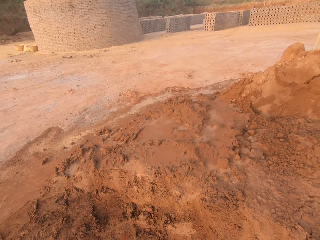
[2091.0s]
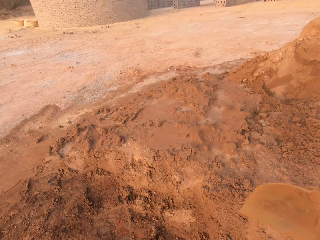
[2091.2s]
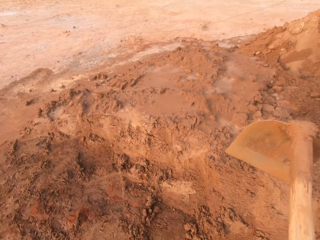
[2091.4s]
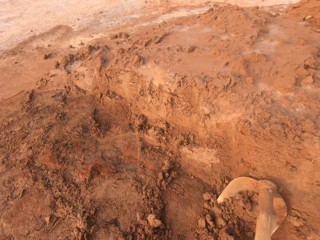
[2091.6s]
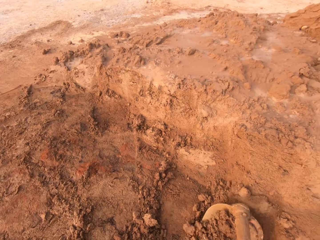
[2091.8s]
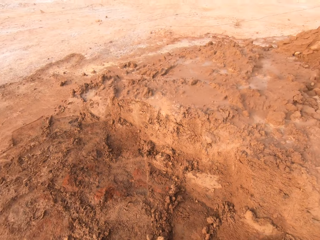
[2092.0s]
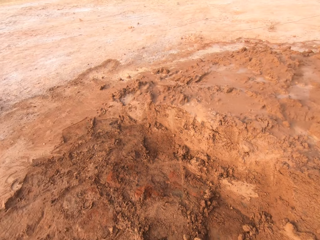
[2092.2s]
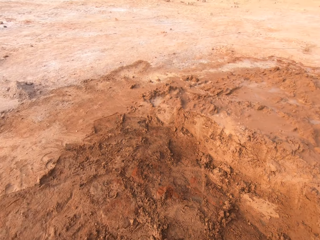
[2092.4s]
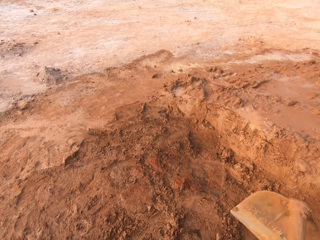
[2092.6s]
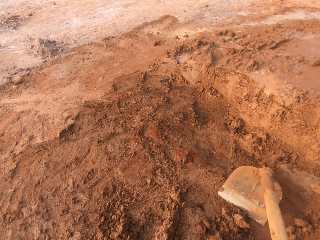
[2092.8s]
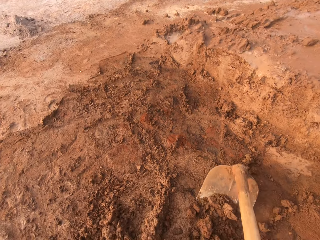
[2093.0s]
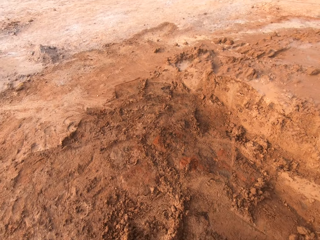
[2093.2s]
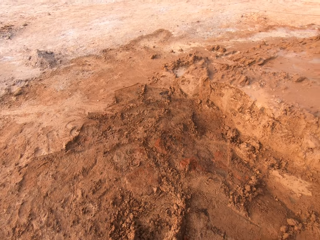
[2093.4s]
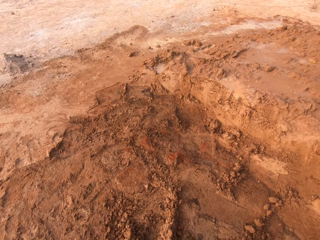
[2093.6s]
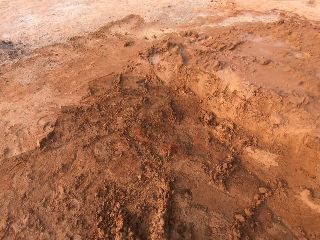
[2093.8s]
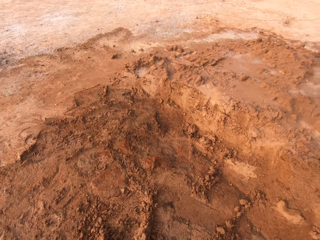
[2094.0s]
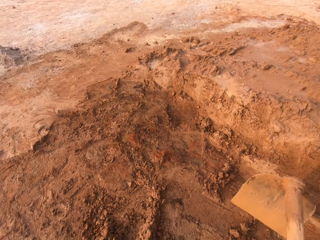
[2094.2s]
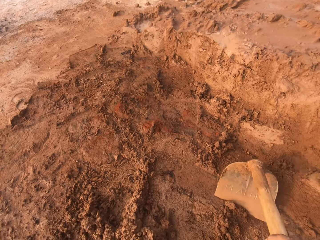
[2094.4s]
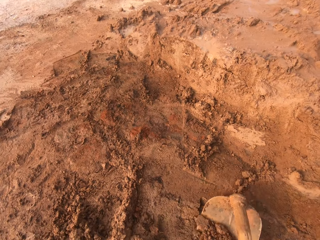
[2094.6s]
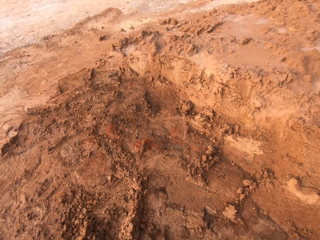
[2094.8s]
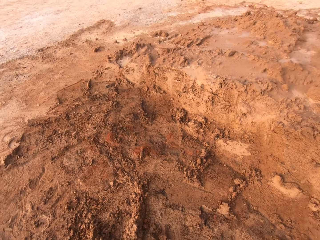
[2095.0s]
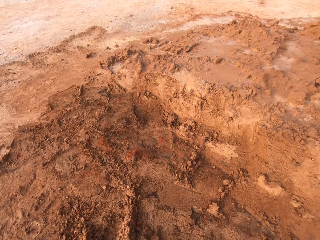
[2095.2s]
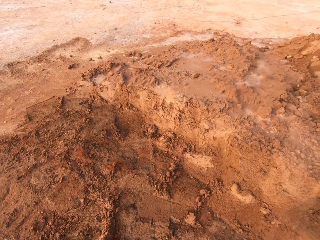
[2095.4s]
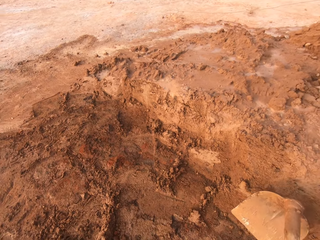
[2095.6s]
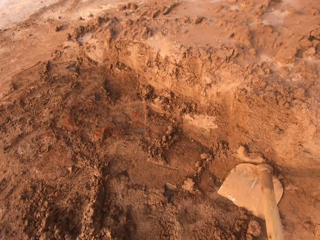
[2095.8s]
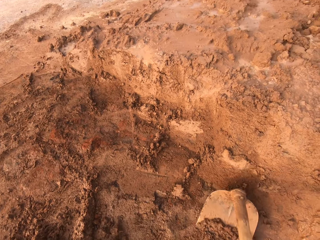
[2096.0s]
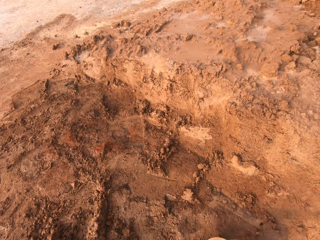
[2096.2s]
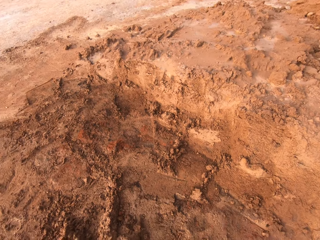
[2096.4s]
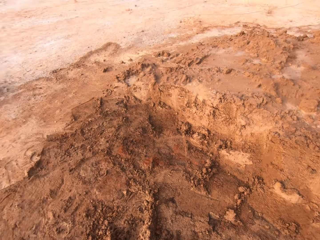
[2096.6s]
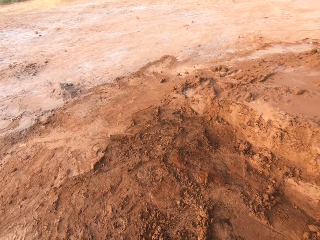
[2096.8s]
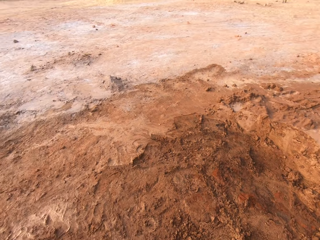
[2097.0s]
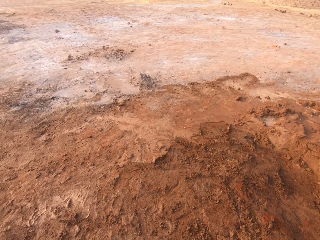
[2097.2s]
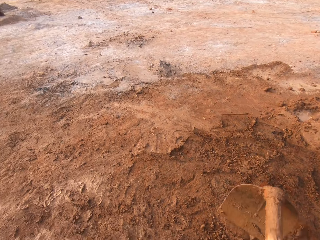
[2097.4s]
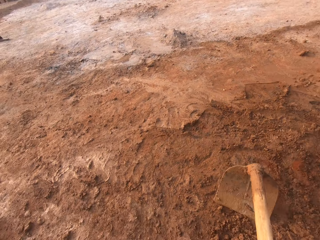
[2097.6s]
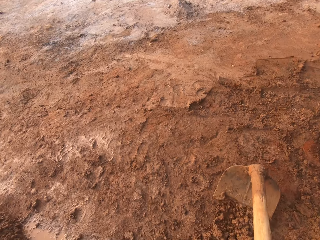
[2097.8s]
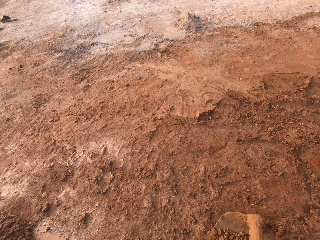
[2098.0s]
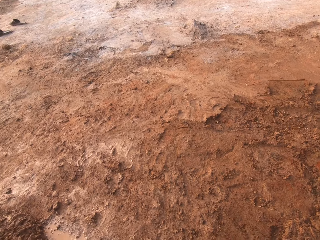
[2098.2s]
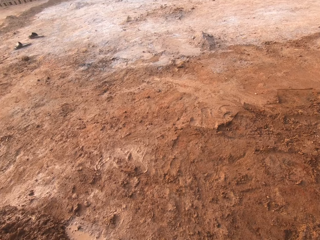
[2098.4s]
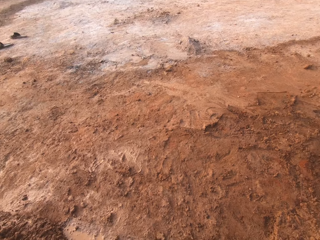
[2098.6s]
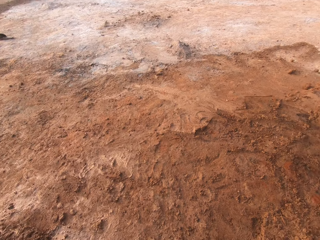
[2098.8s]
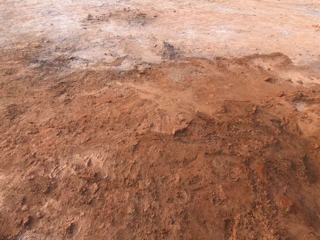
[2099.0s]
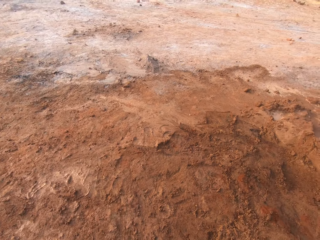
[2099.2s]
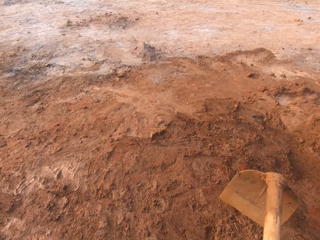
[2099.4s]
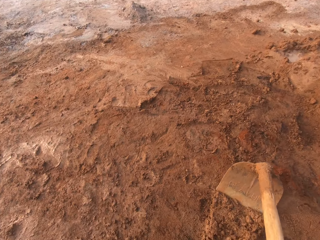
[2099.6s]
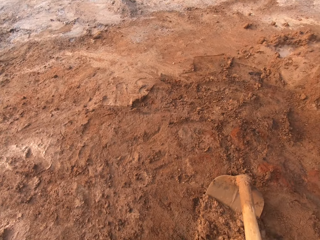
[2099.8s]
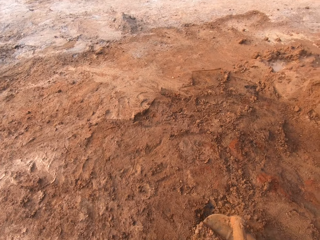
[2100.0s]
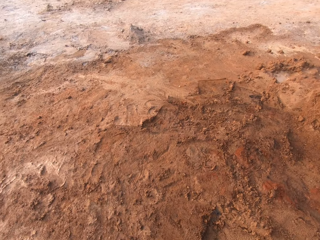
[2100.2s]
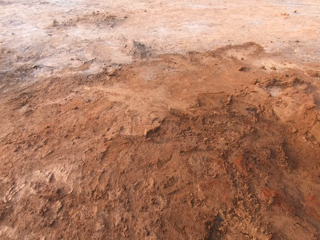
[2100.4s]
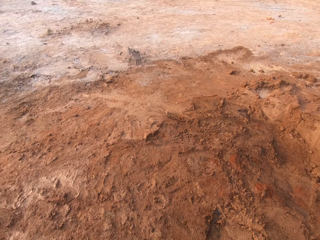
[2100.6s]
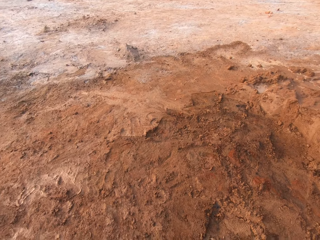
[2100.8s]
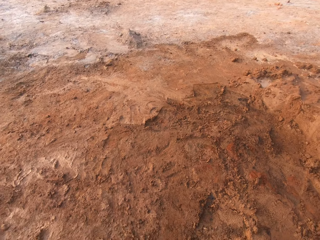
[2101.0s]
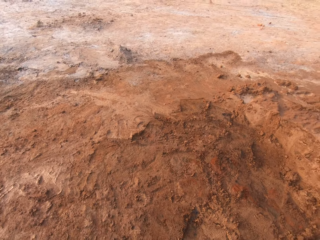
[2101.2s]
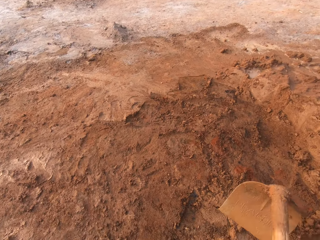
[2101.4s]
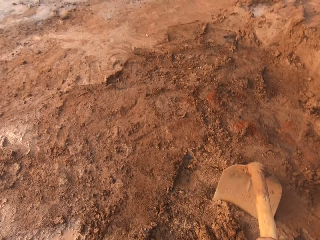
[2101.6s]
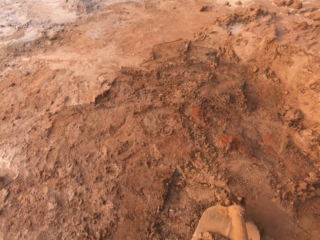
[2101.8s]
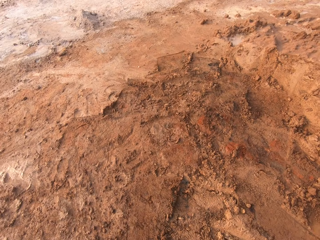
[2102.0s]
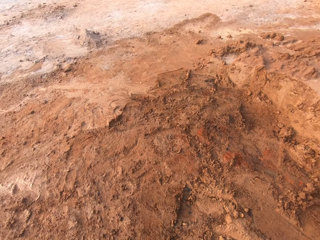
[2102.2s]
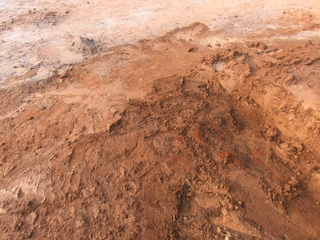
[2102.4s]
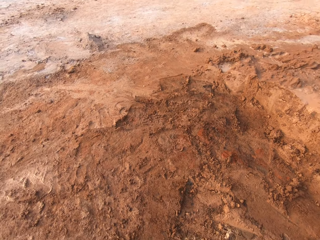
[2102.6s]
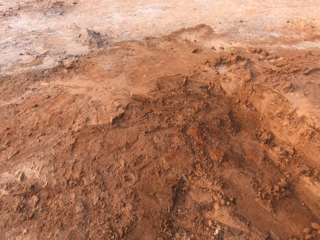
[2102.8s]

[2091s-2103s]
The camera wearer digs soil on the ground.

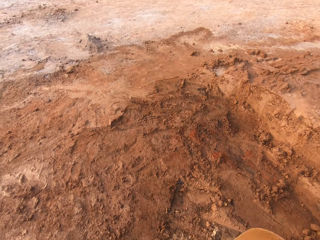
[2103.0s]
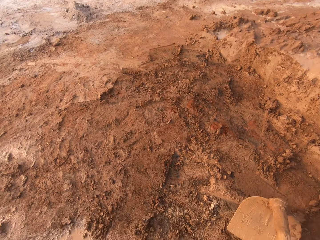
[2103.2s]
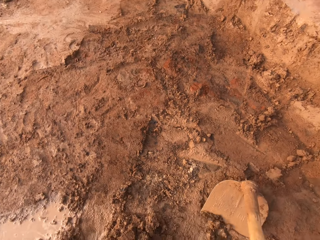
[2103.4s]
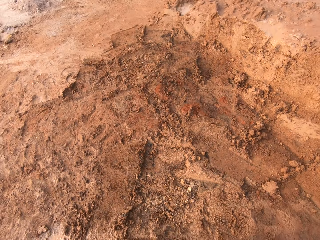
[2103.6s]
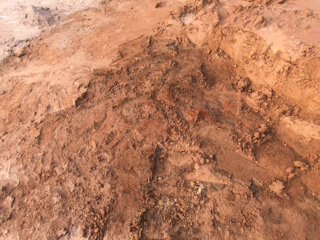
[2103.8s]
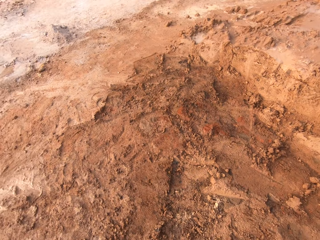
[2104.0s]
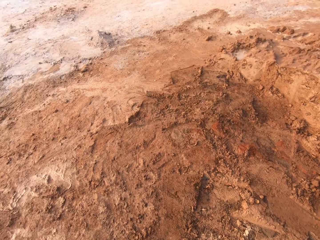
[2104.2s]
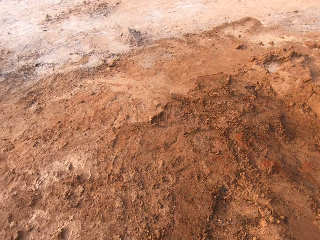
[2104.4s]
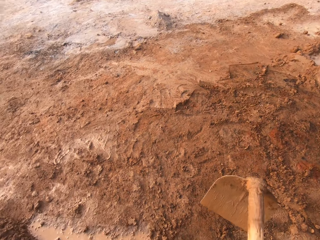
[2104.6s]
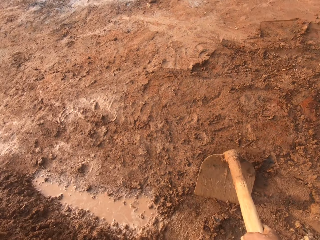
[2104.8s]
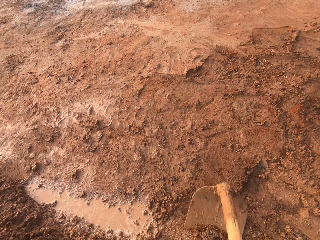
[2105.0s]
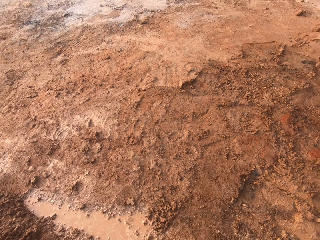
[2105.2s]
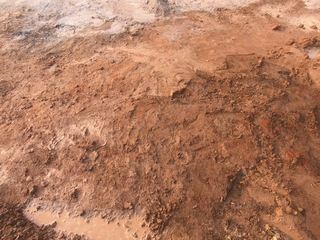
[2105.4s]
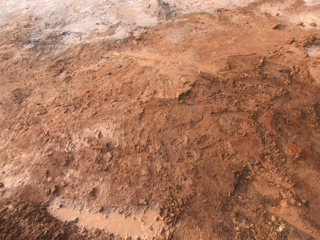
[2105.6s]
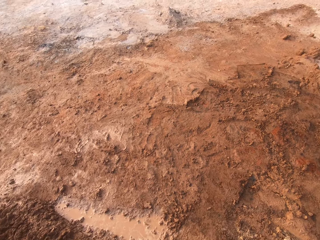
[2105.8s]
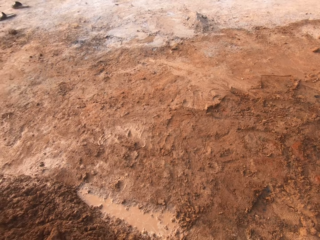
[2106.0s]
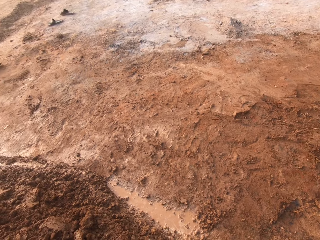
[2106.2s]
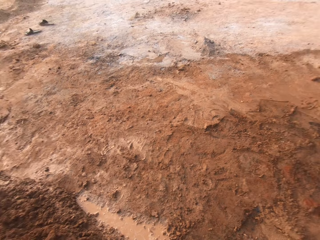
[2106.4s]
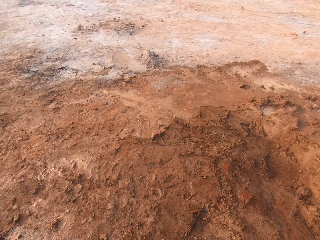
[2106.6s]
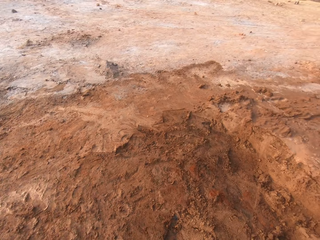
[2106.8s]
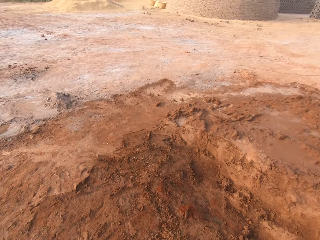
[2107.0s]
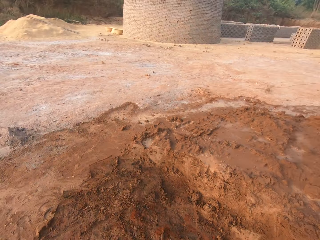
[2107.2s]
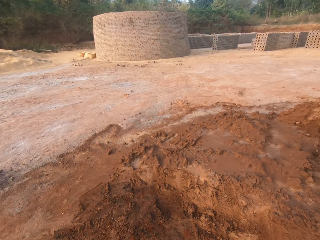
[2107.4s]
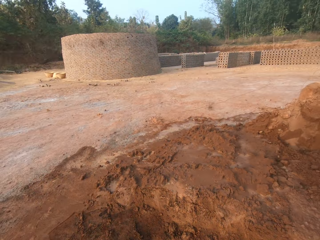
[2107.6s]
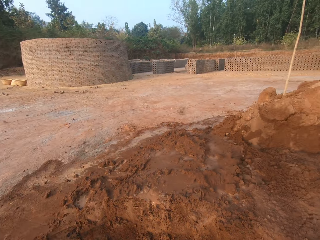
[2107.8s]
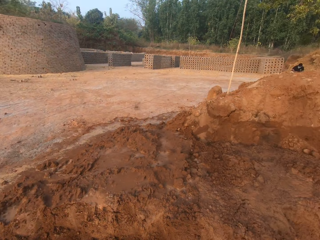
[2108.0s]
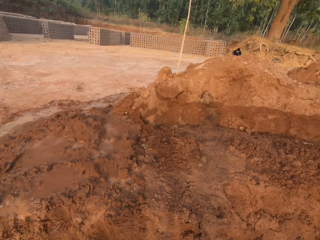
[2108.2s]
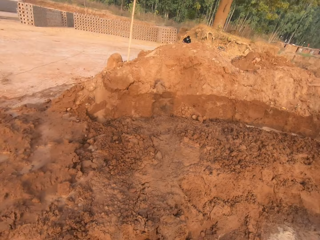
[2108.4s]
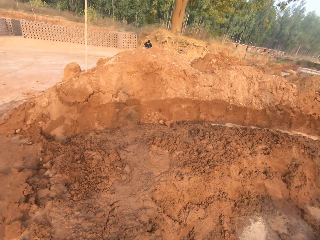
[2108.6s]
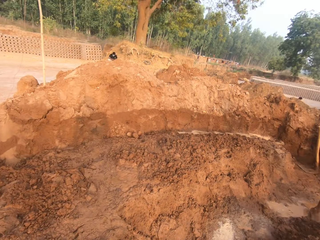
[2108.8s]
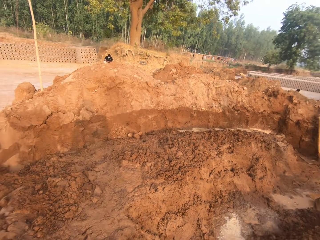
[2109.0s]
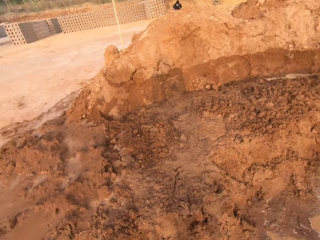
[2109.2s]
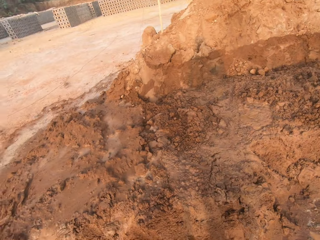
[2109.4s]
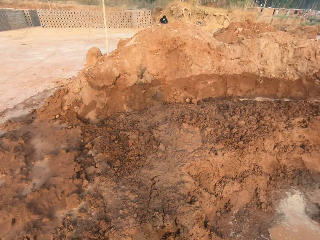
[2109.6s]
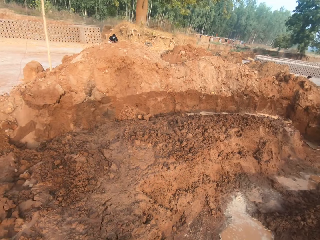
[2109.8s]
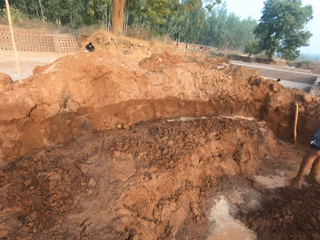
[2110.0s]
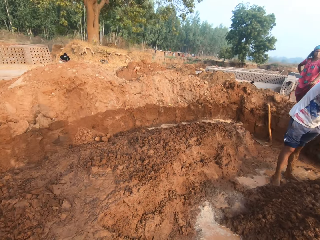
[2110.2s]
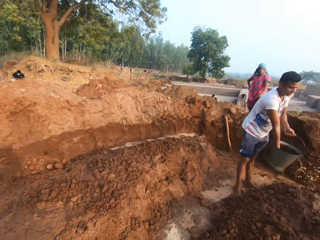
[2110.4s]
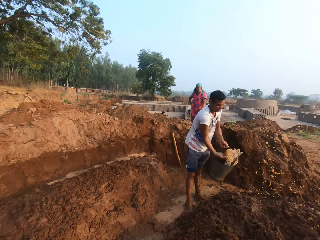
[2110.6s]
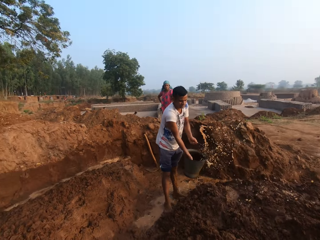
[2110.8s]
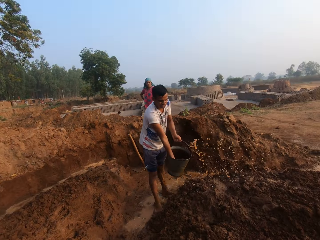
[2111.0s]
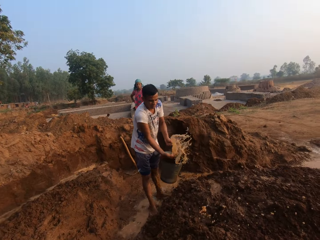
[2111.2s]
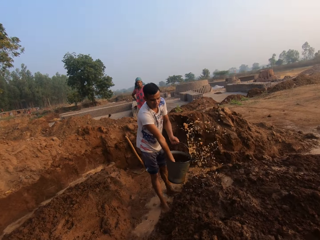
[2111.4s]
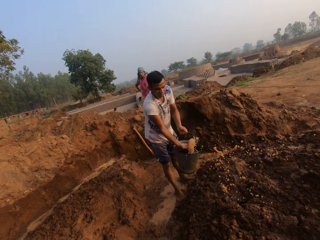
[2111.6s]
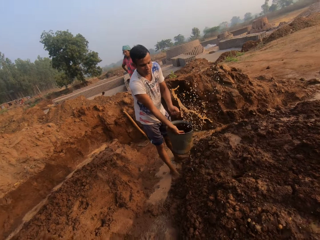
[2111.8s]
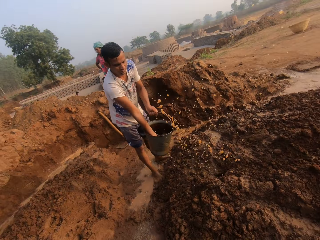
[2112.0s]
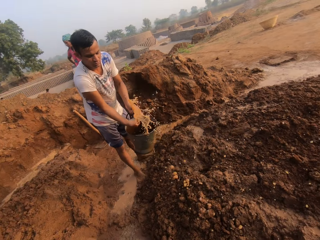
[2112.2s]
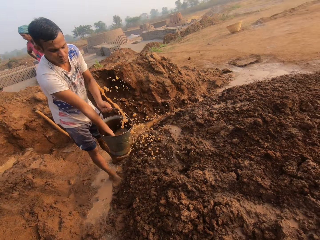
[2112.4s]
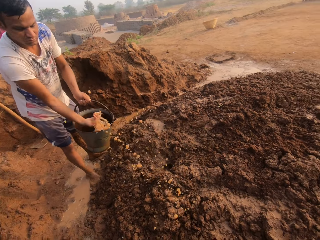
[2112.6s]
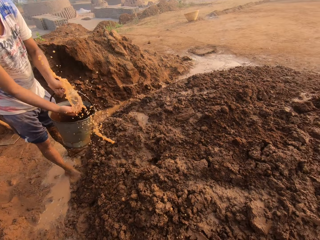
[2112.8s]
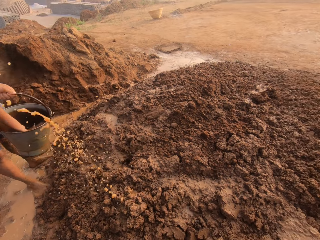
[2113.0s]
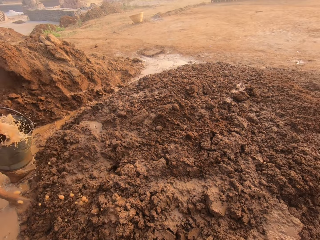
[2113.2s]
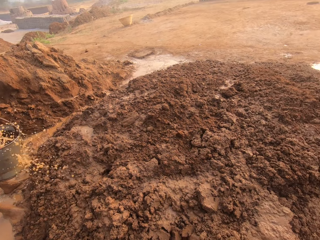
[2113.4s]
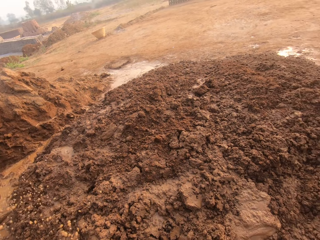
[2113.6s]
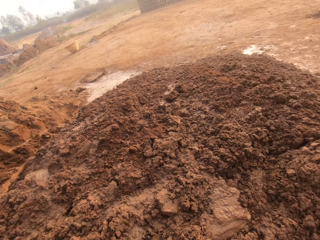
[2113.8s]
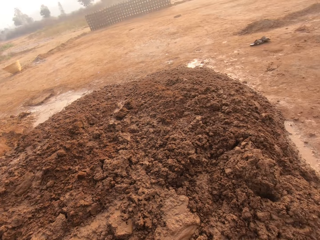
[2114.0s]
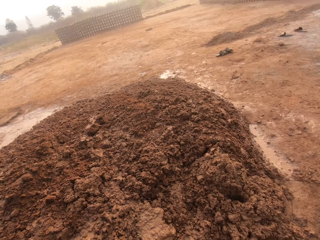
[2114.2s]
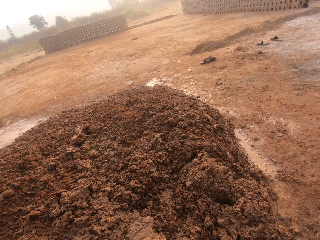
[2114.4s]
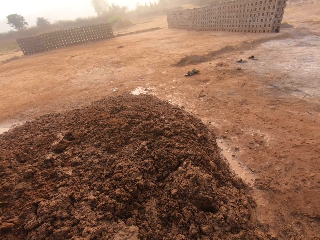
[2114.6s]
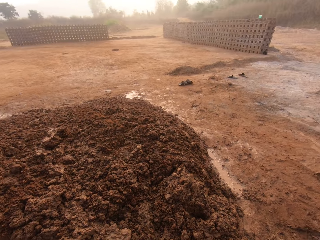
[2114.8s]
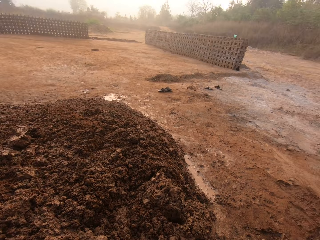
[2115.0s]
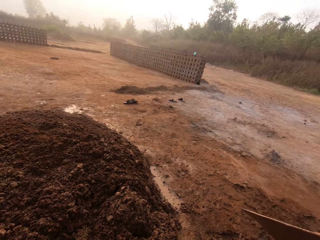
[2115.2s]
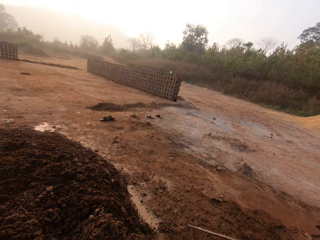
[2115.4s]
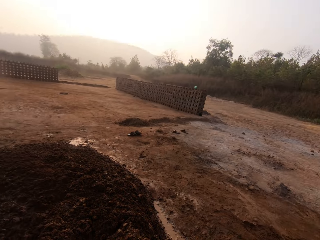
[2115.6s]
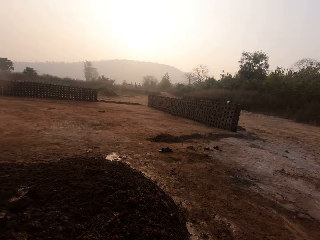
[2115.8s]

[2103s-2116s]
The camera wearer puts soil on a heap. They look around a construction site. The man holds the bucket with his left hand. The man sprinkles water from the bucket onto the clay with his right hand.
